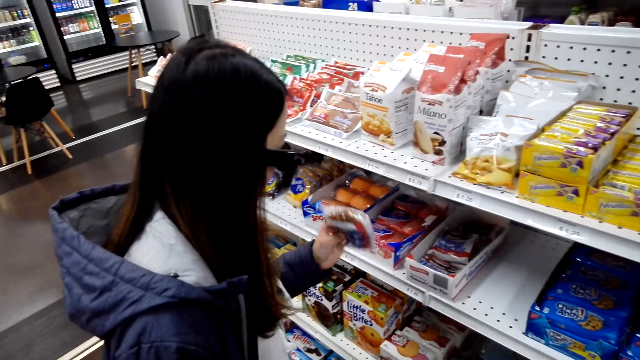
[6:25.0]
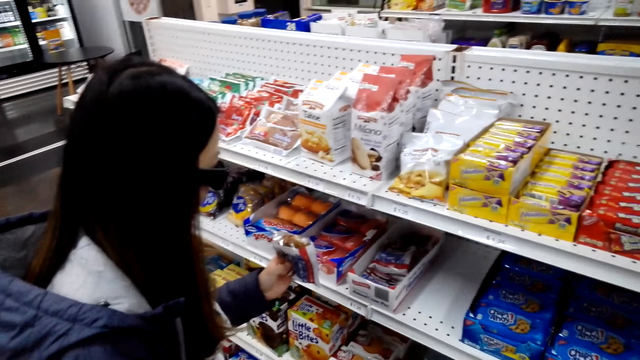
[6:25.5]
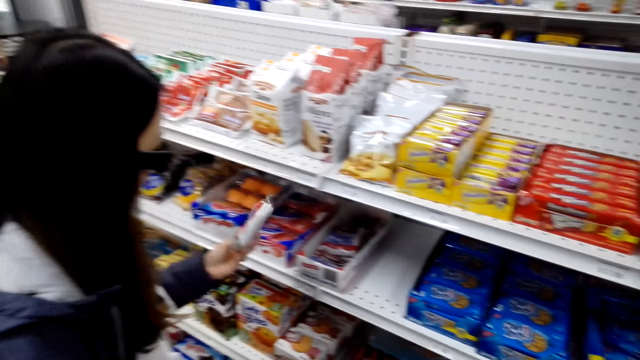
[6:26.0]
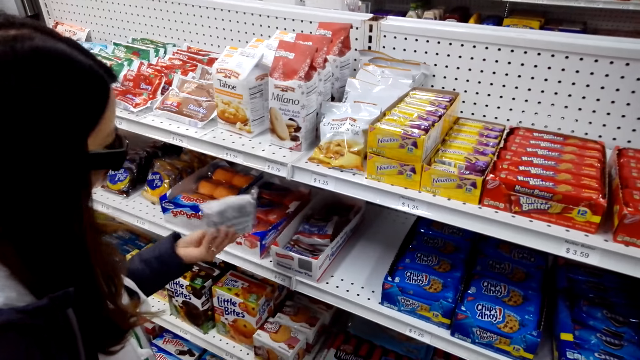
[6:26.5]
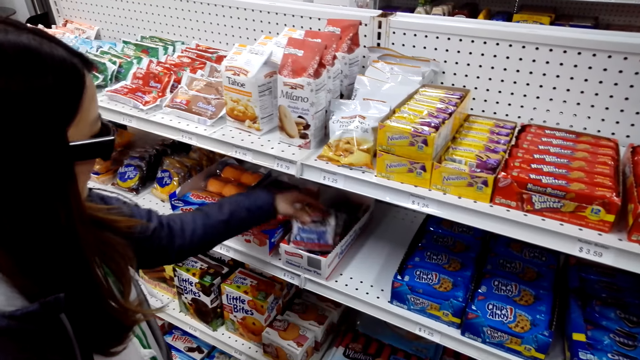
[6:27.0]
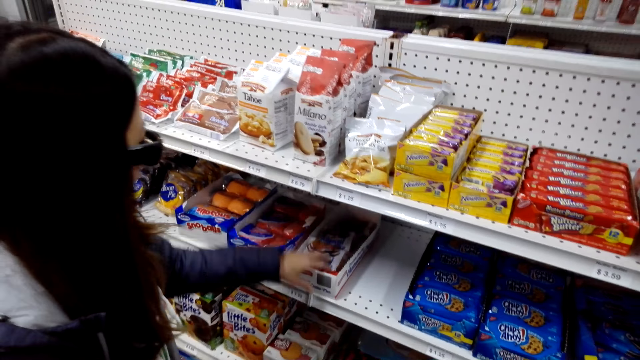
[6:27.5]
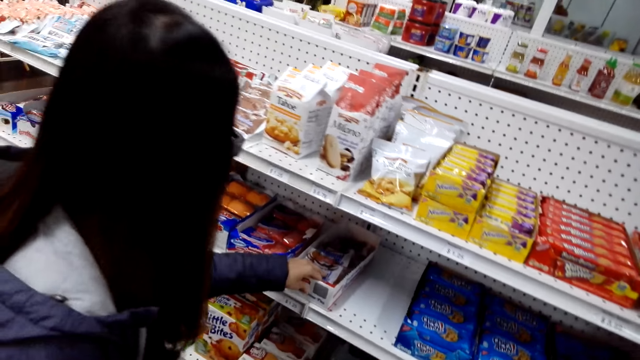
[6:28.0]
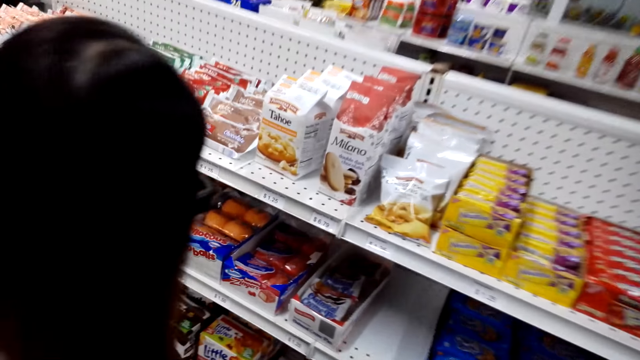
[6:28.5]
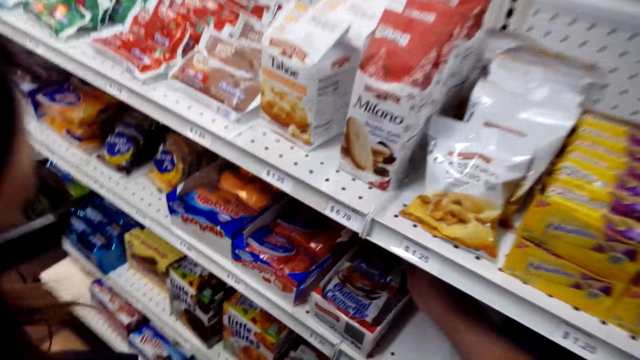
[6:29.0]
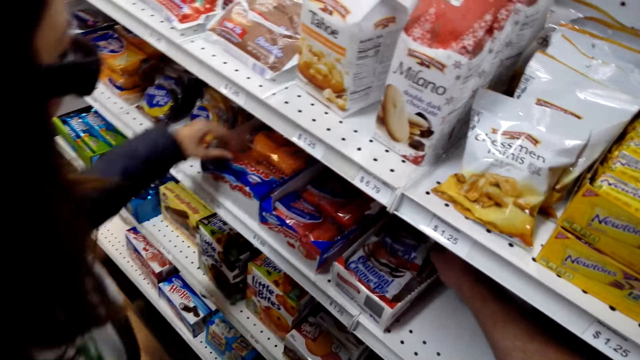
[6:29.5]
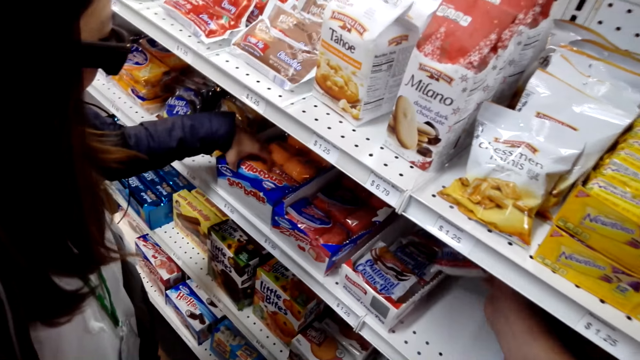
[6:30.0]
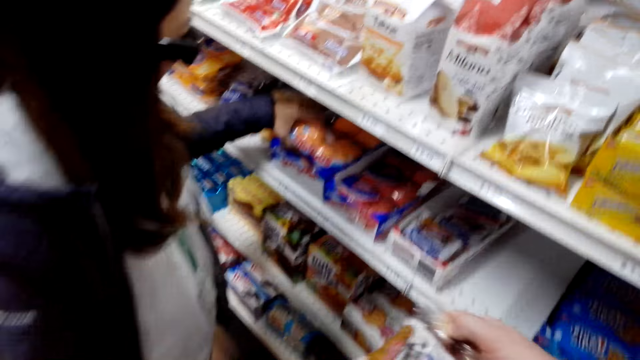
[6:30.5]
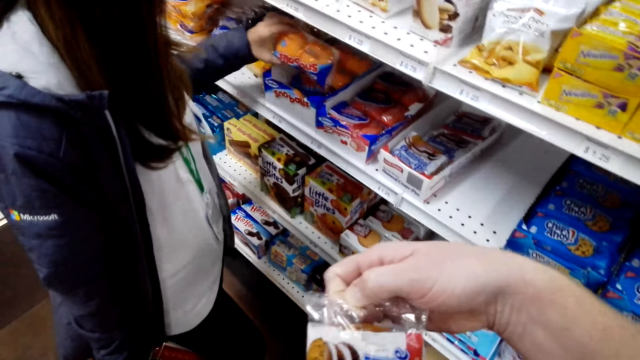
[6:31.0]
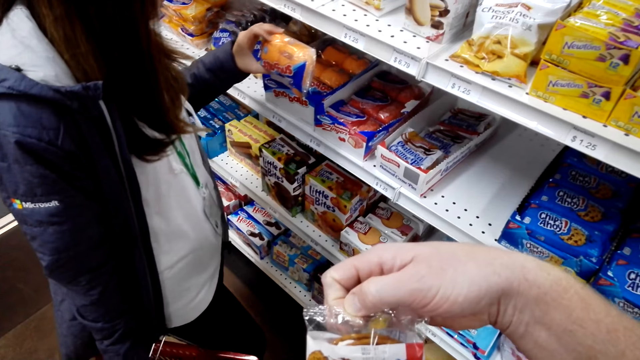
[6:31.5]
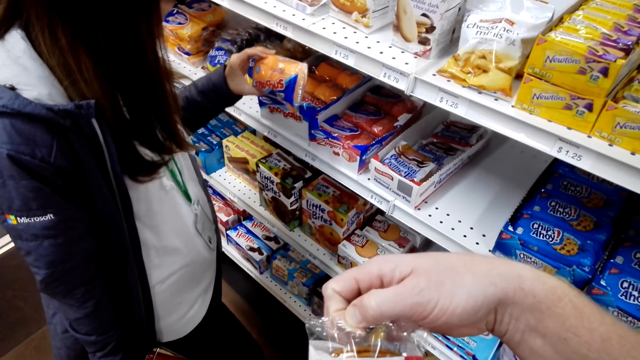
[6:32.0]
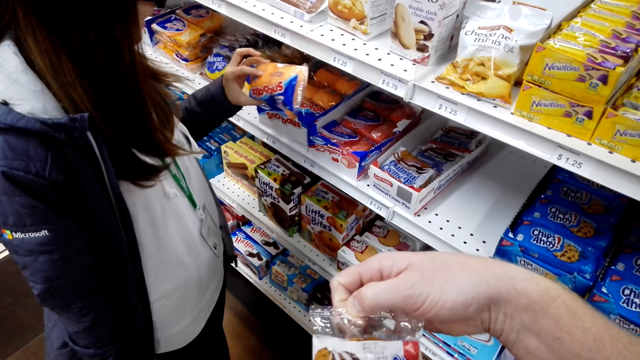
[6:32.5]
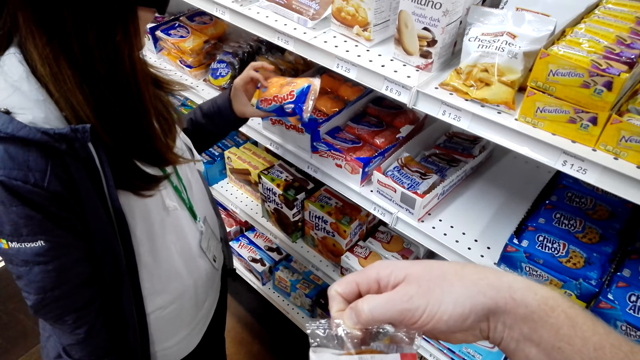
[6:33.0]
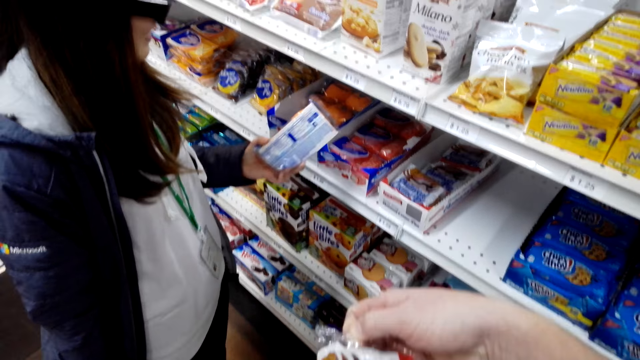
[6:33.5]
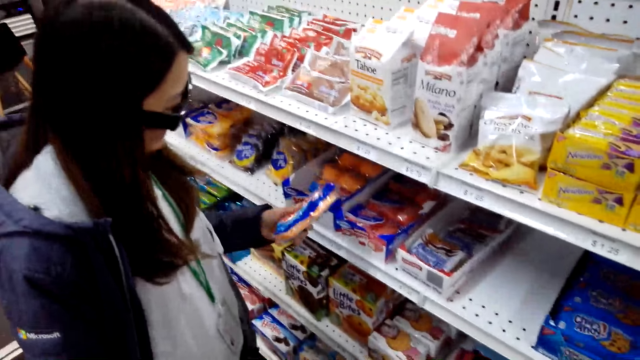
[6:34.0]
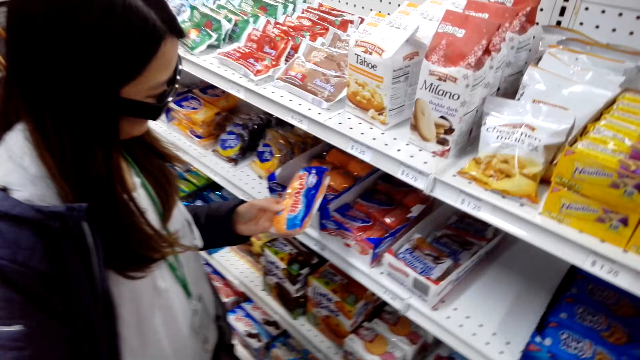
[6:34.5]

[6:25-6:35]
A lady looks at something. The lady puts something back in the shelf, touches the box in the shelf and lets go of something. The camera wearer takes the snack from the shelf. They check the cream pie on the shelf. The lady grabs something in the shelf and looks at something.

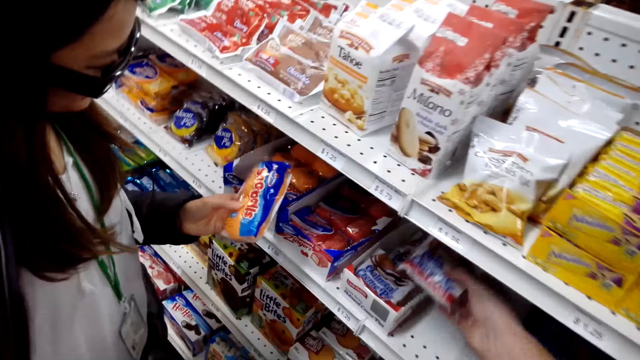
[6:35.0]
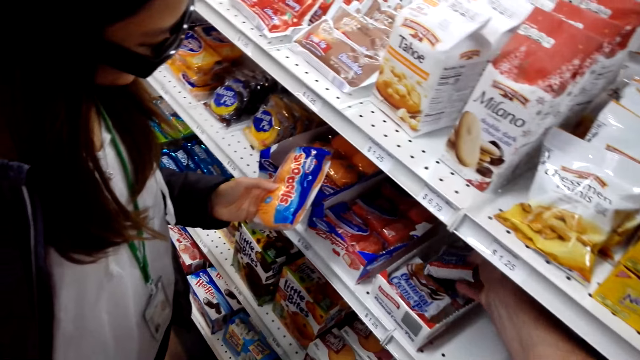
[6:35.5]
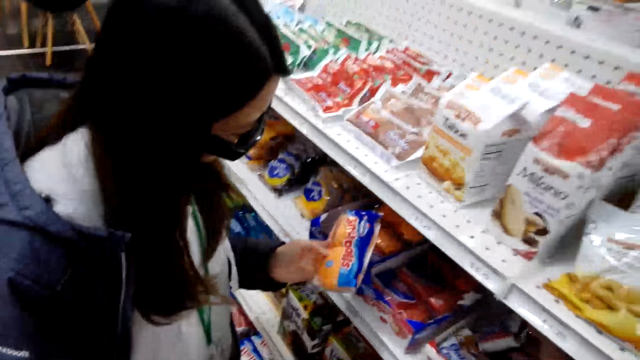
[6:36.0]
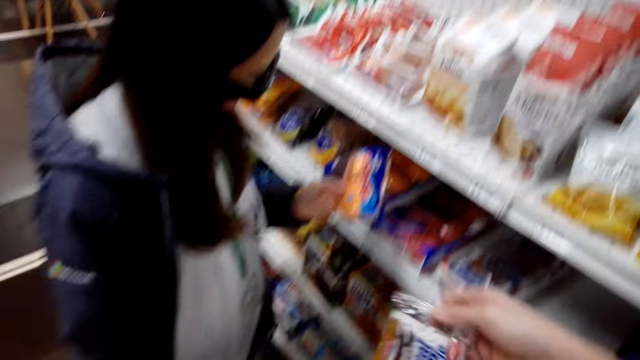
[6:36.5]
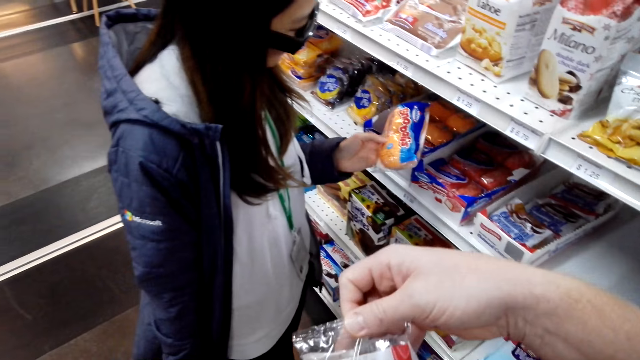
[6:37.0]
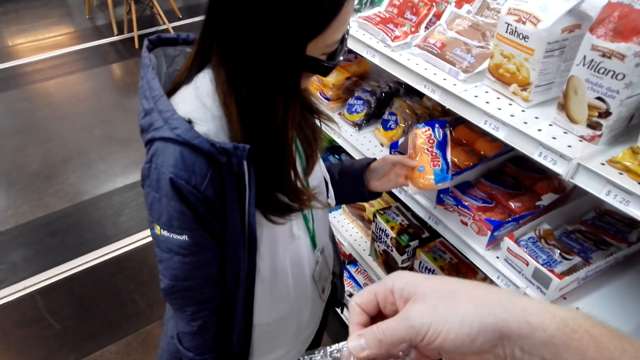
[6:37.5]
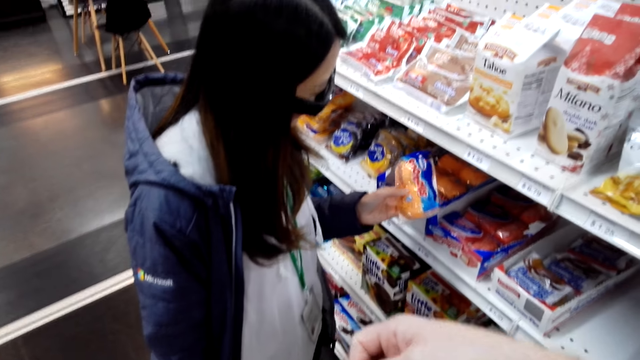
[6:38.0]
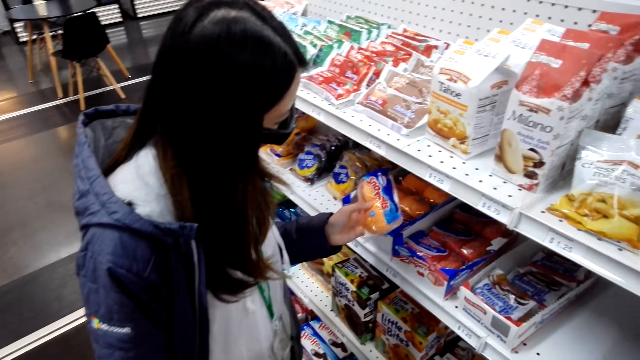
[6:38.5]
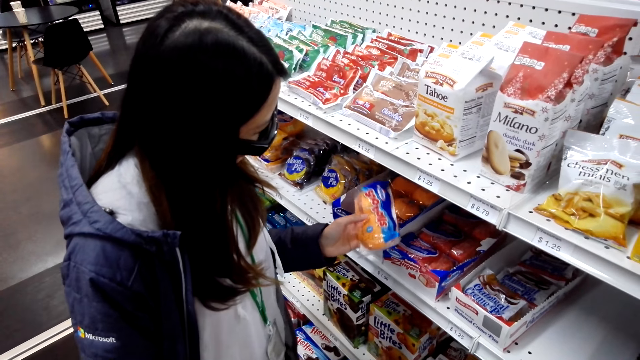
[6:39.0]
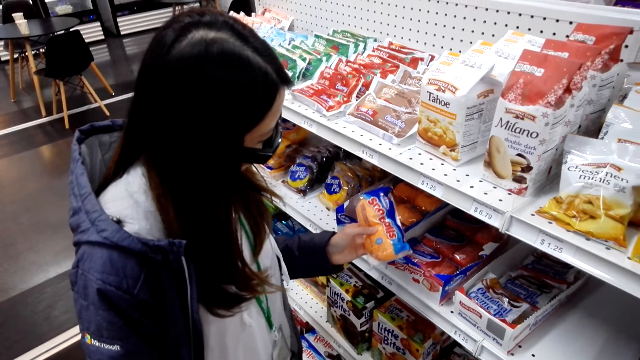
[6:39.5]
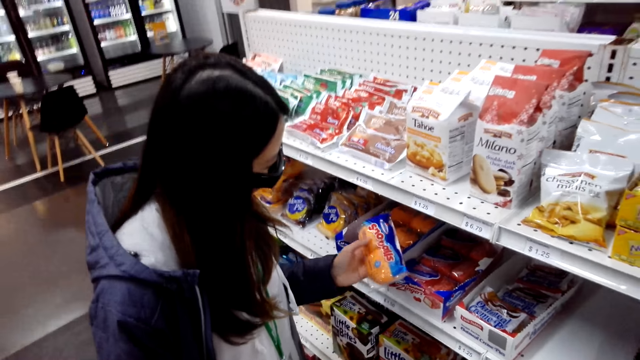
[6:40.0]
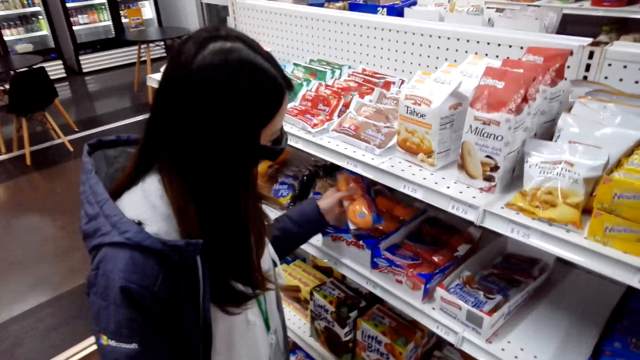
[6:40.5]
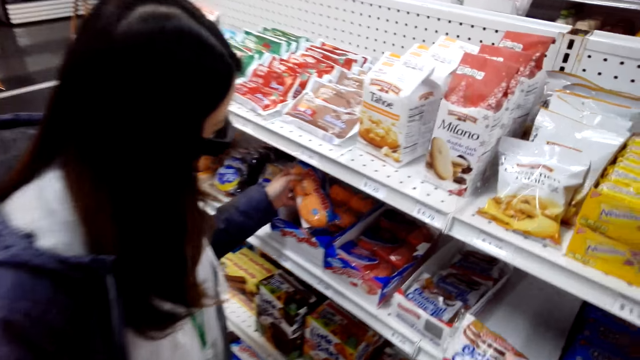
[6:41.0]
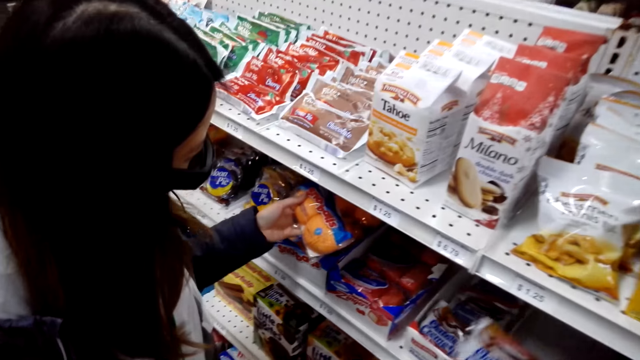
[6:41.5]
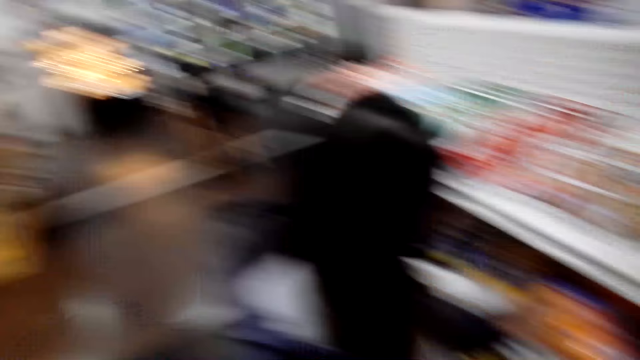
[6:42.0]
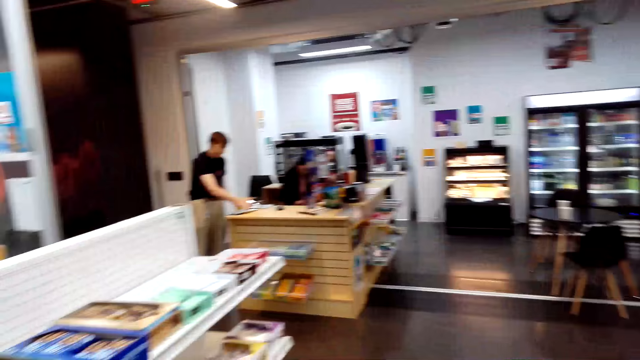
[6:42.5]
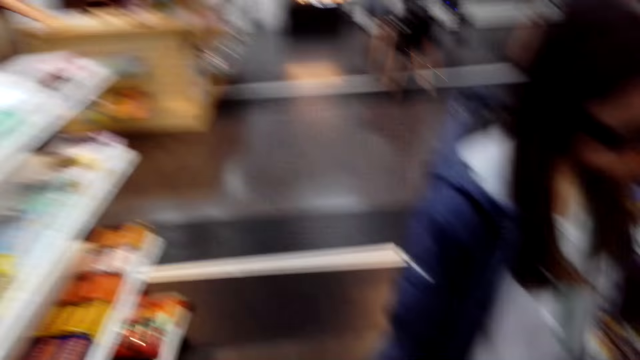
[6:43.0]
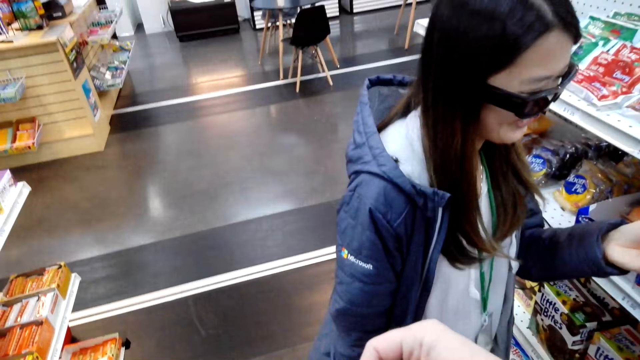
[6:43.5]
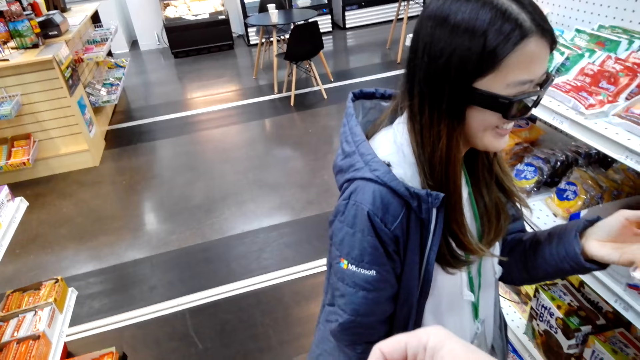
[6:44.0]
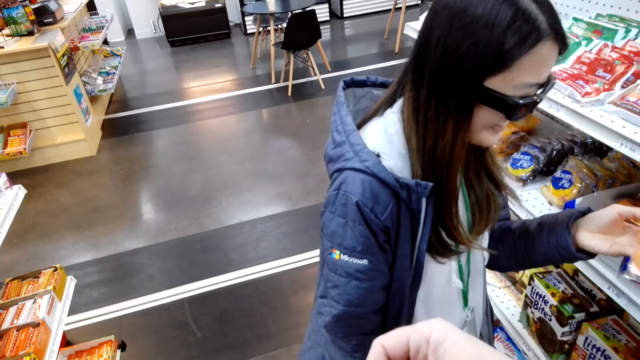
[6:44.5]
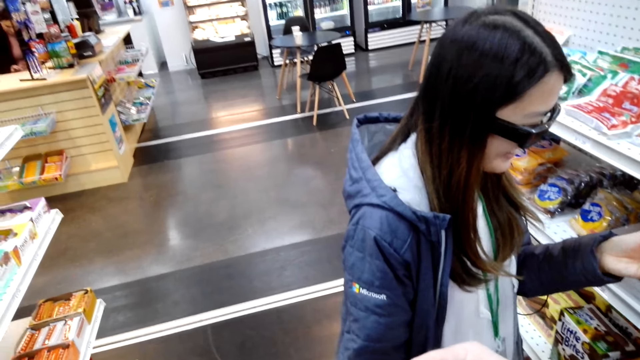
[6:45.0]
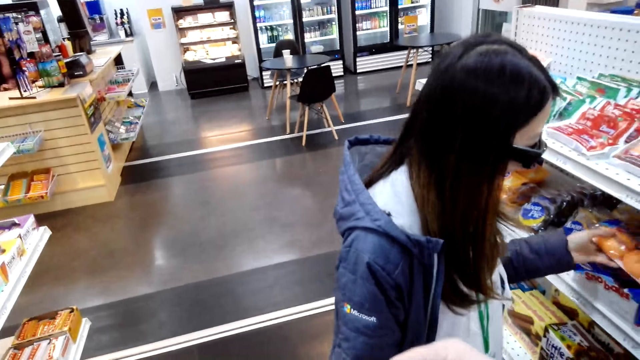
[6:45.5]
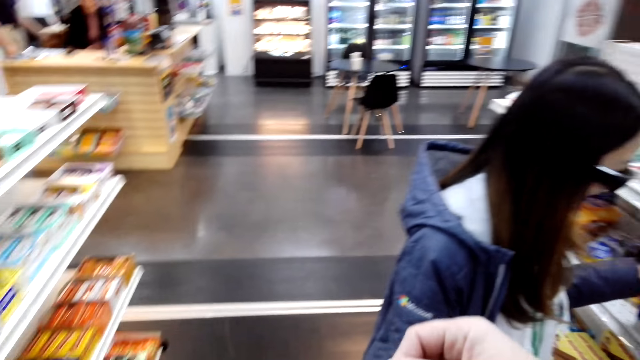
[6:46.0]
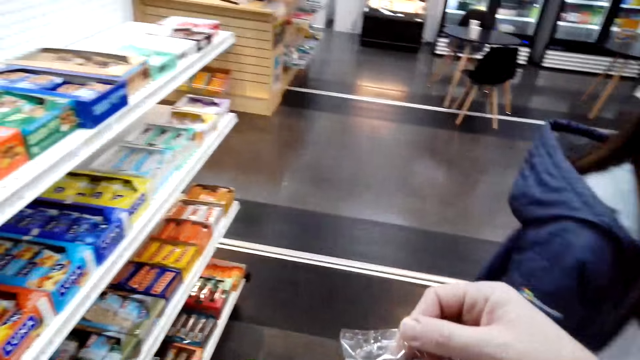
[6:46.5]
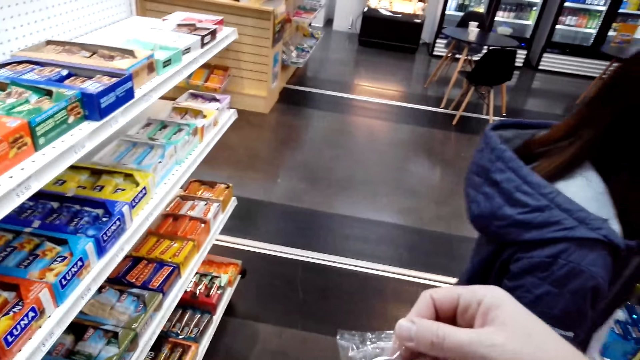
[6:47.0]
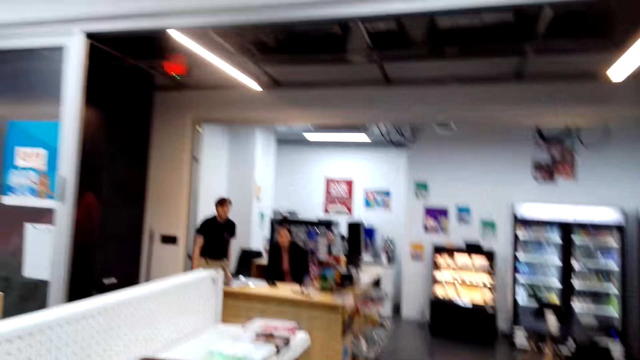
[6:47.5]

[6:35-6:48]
The camera wearer puts back the snack in the shelf and takes the snack from the shelf. The lady touches something. The camera wearer speaks to the lady. A man stands at the store. The lady laughs and puts something in the shelf. The camera wearer talks to a lady.
